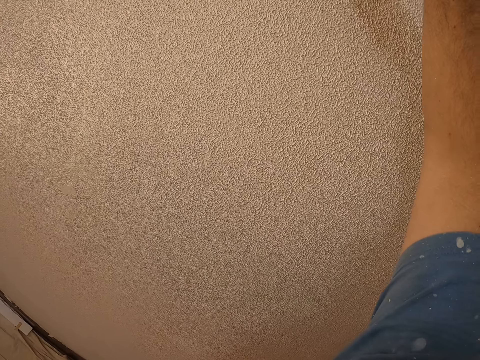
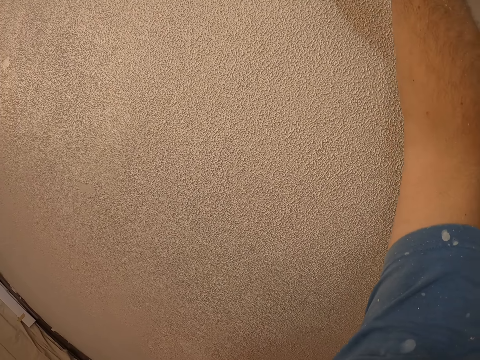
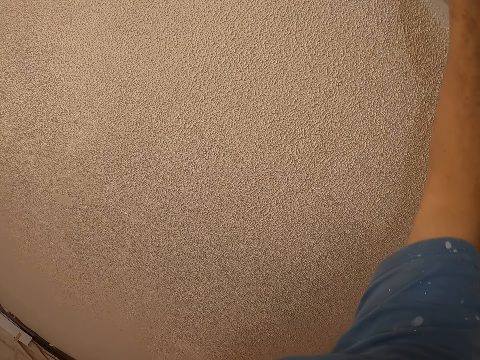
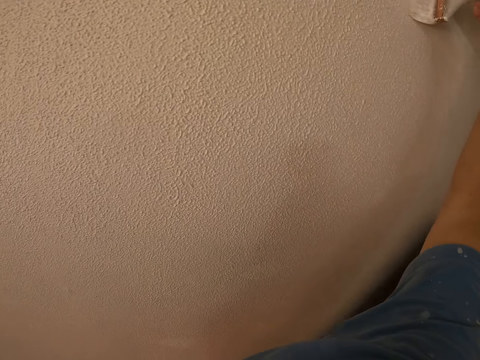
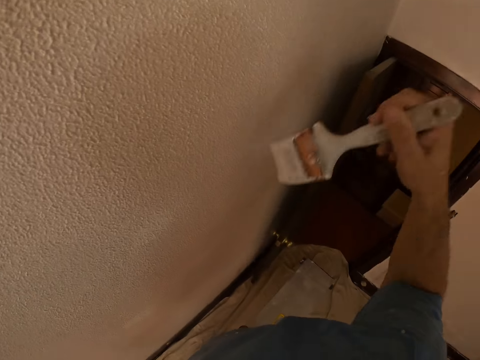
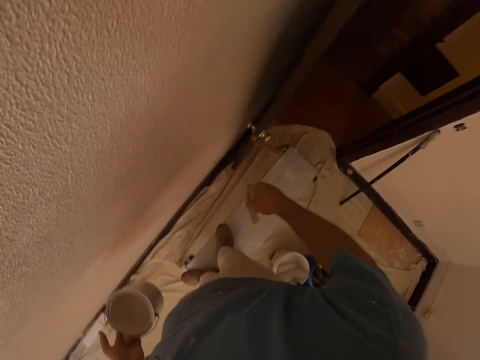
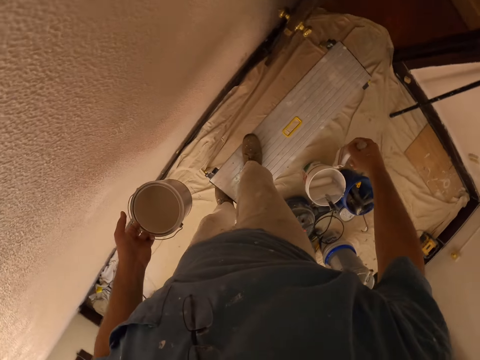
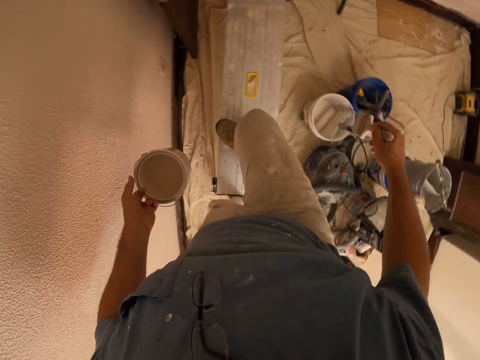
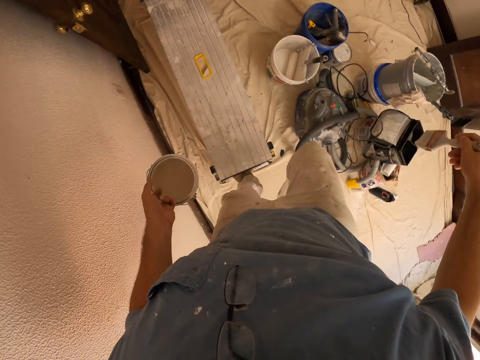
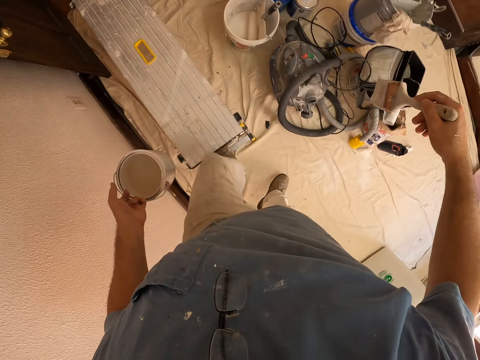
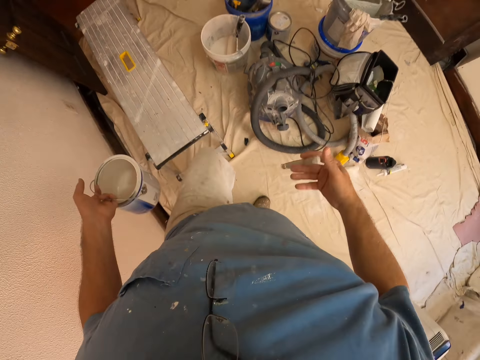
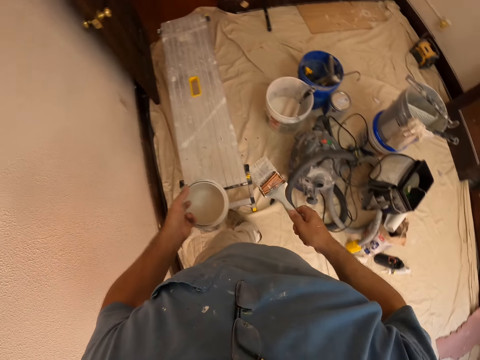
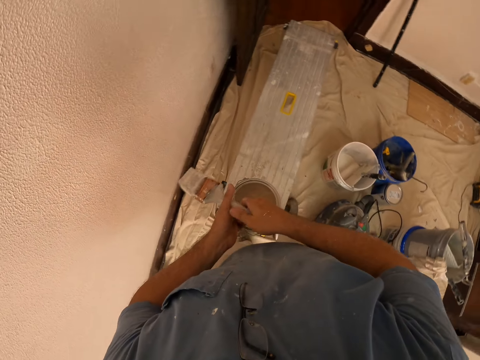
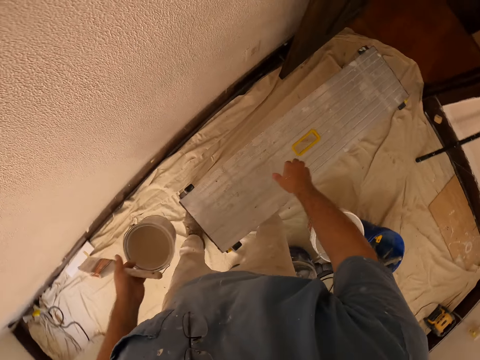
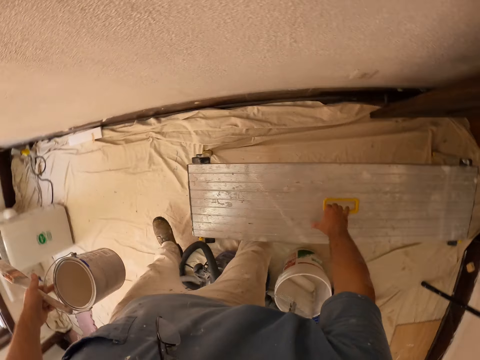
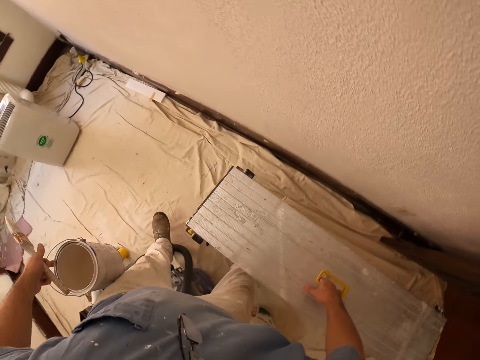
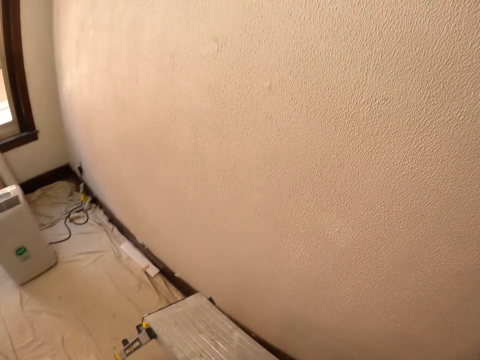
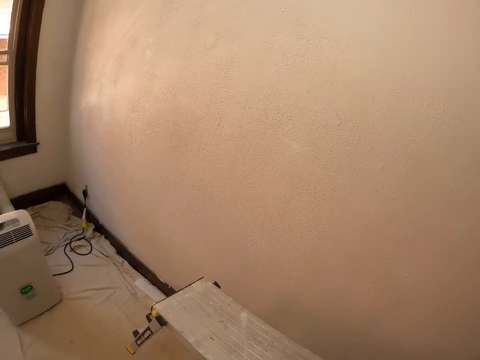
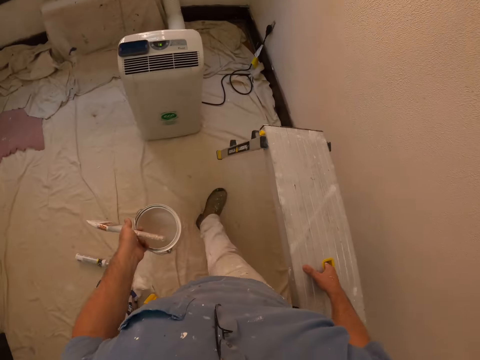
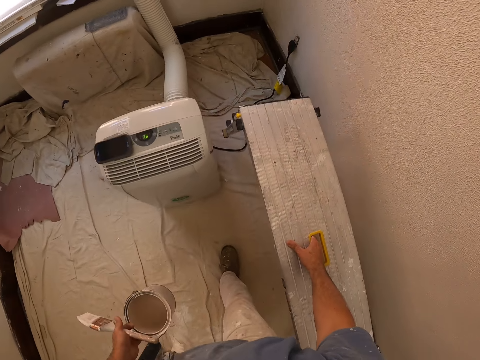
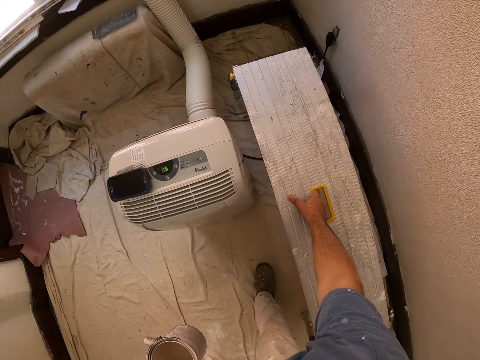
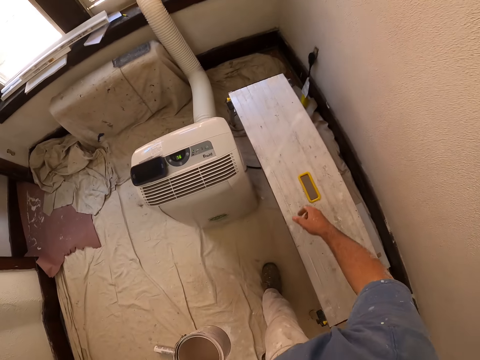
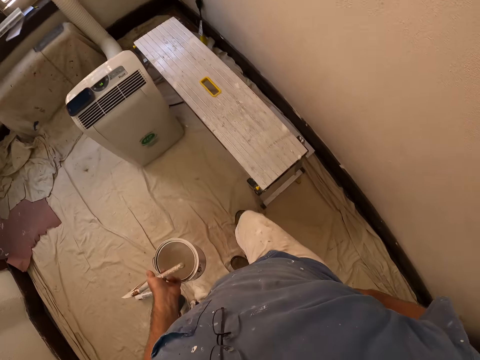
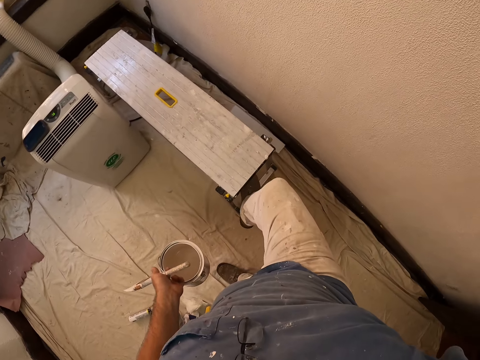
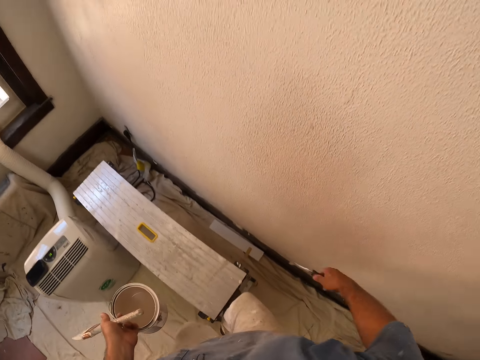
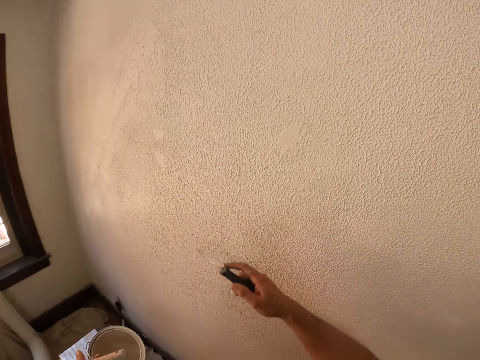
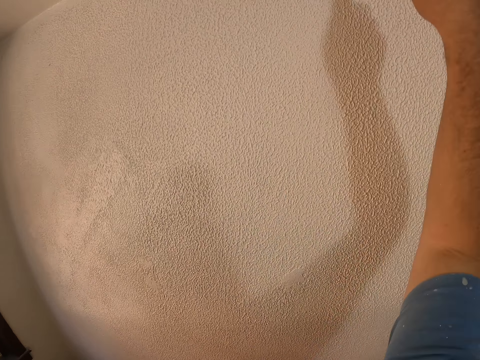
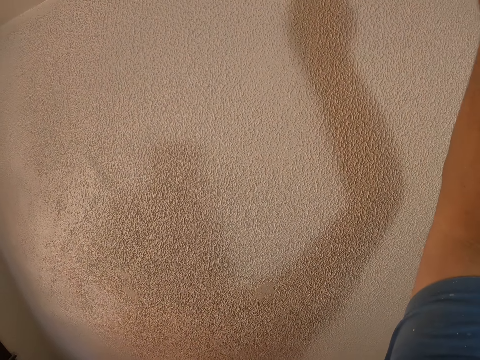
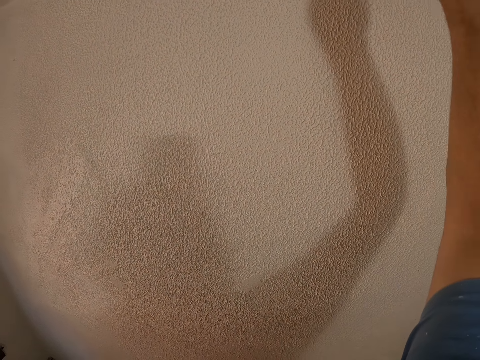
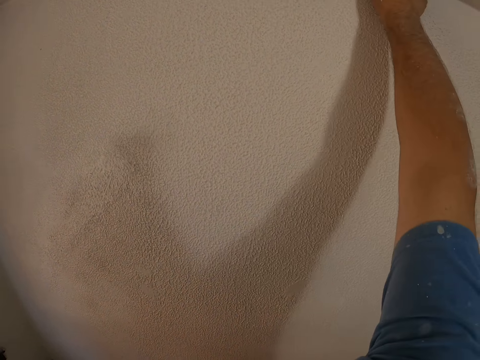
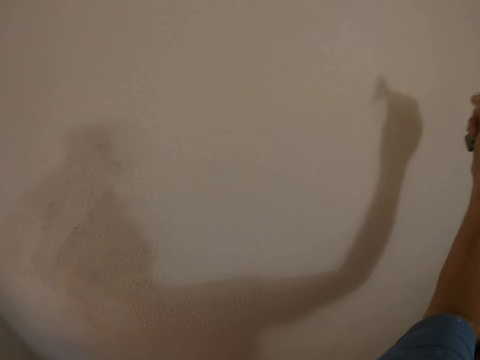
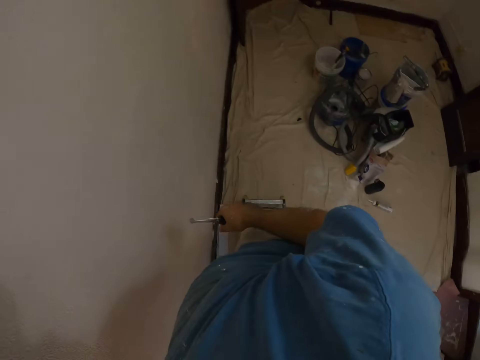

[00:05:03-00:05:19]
The camera wearer steps down from the standing stand. He passes the brush from the right to the left hand. He holds the brush with the left hand holding paint. He picks up the standing stand with the right hand and walks with the standing stand on his hand. He puts the standing stand down next to the wall. He steps on top of the standing stand. He continues painting. He uses a drywall rasp on the wall.

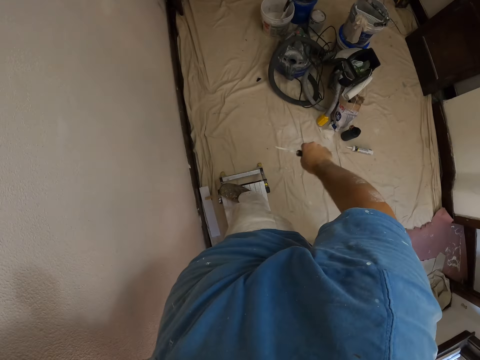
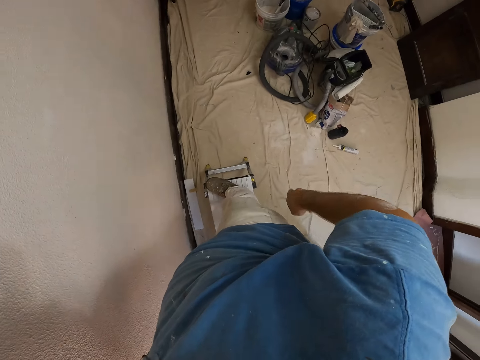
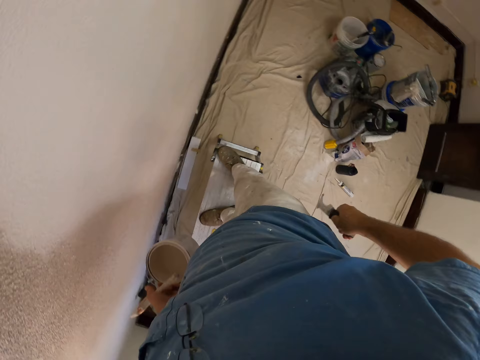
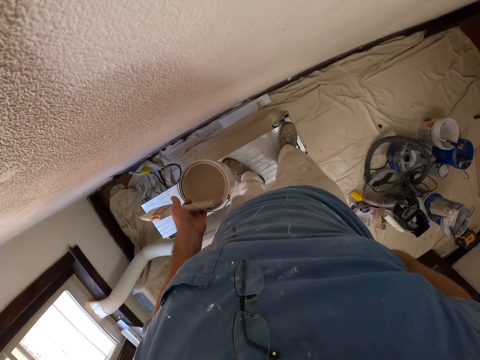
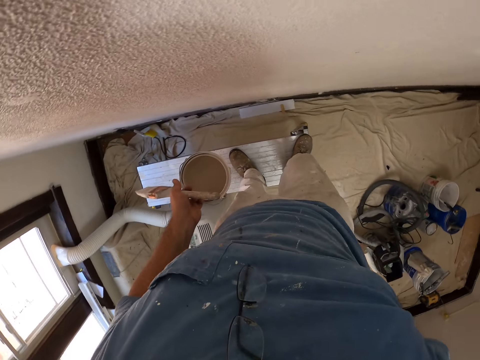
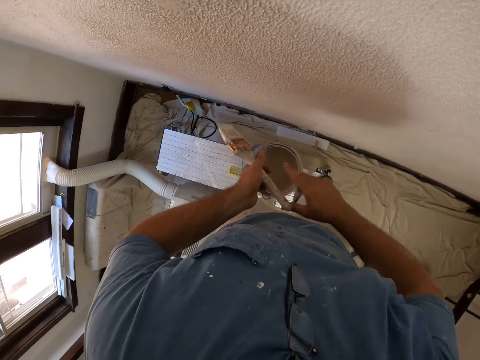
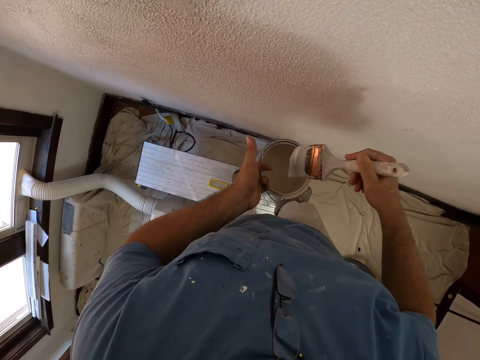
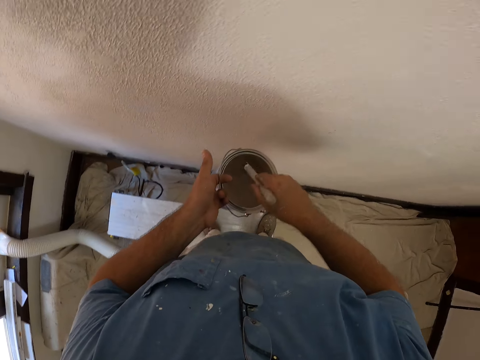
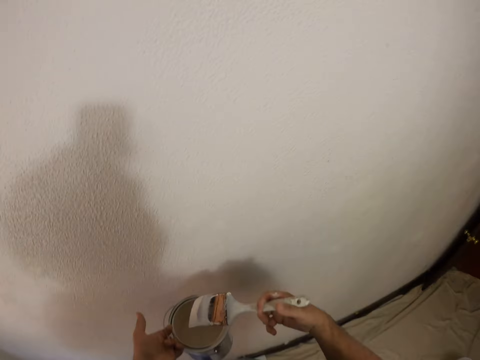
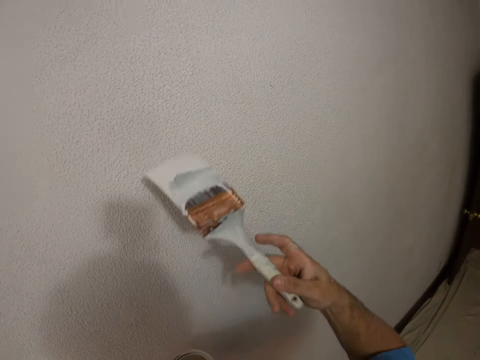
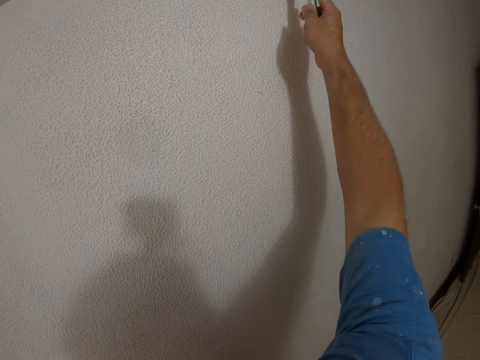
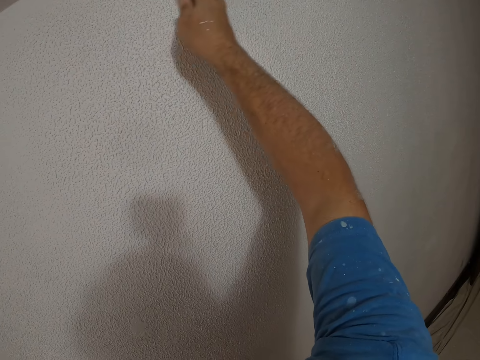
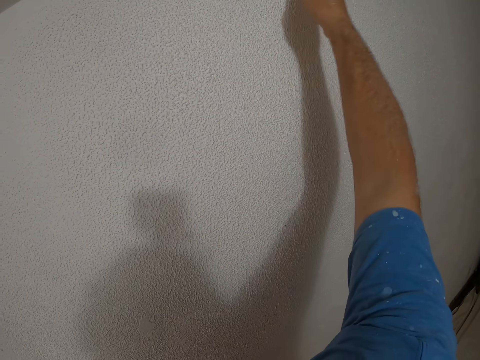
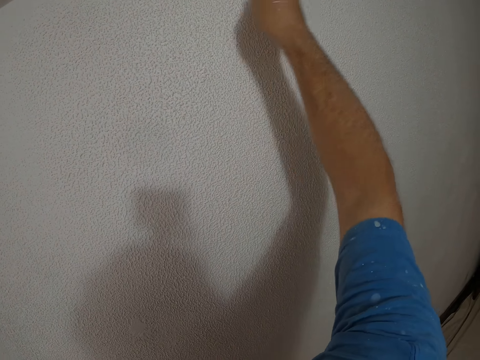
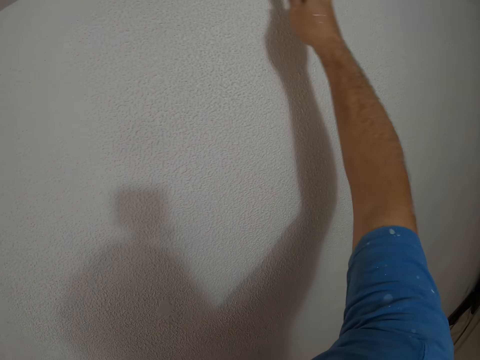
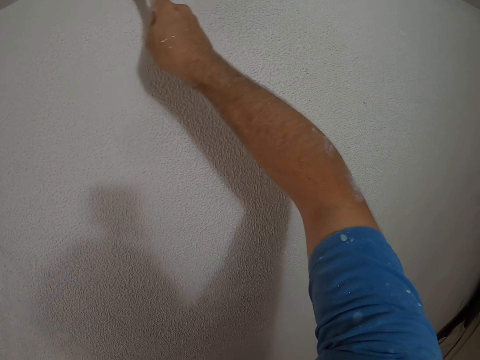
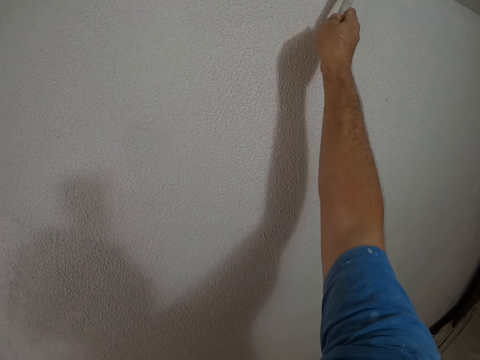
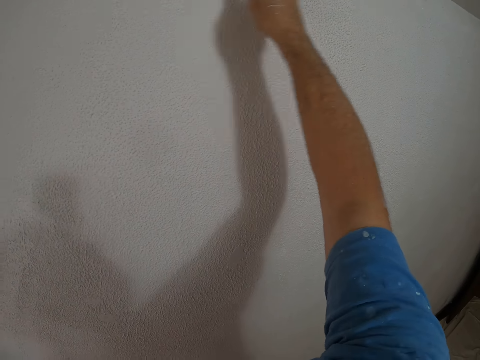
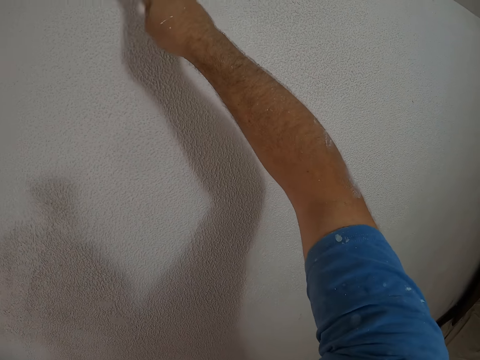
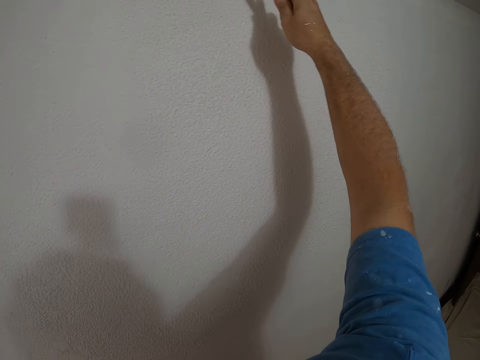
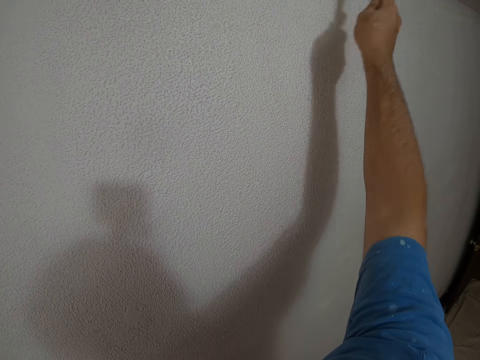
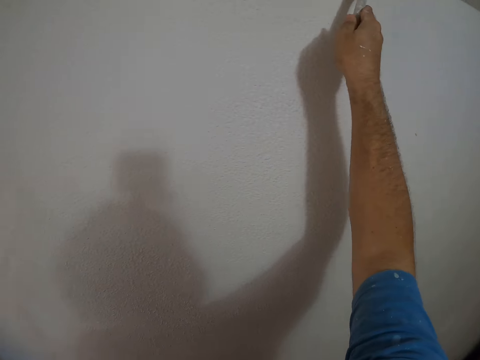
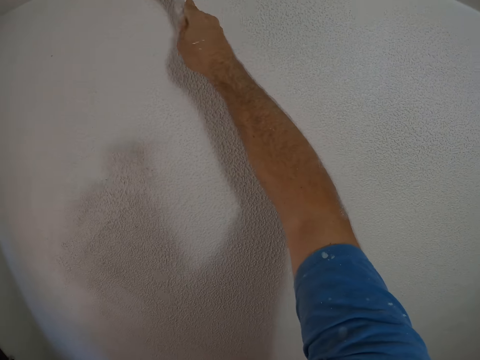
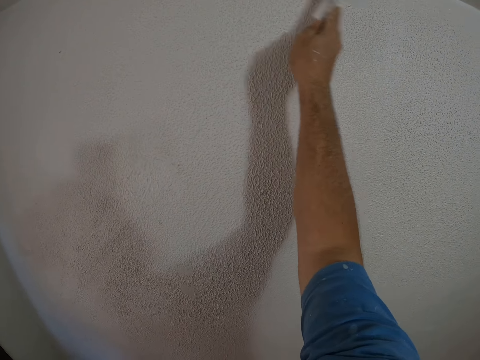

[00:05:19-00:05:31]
The camera wearer throws a wall particle on the ground with the right hand. They pull up the trouser. They hold the brush with the right hand. They dip the brush into paint. They continue painting.
